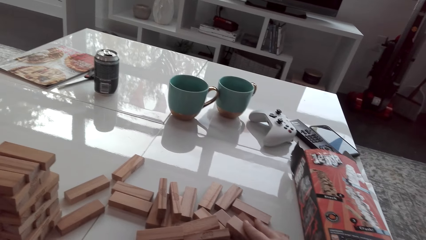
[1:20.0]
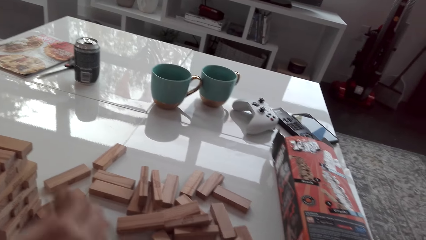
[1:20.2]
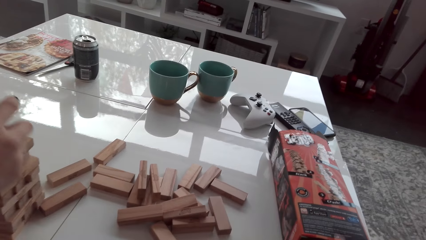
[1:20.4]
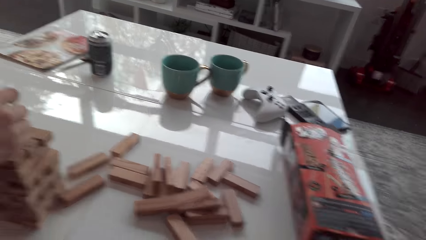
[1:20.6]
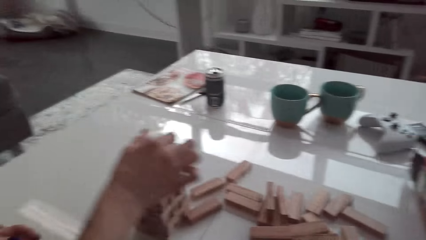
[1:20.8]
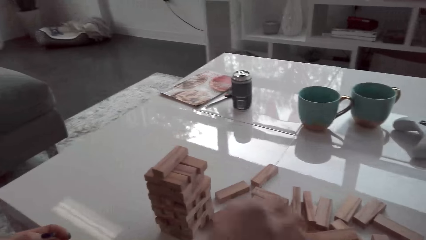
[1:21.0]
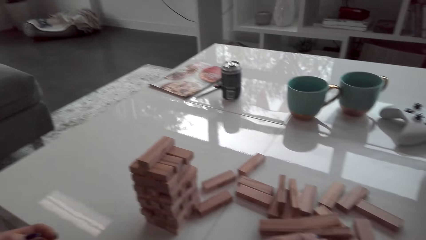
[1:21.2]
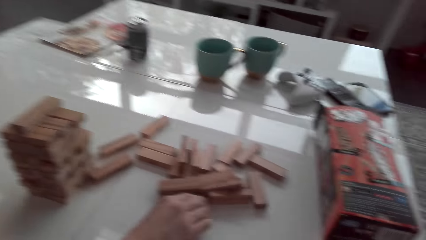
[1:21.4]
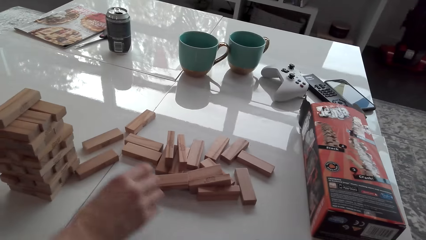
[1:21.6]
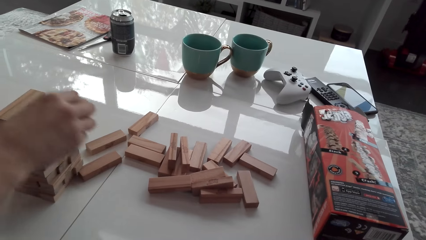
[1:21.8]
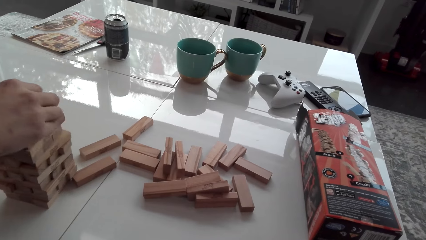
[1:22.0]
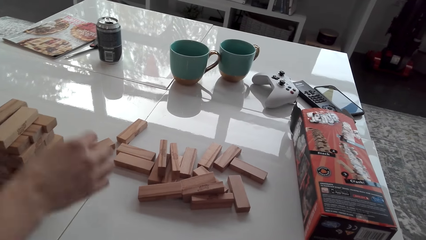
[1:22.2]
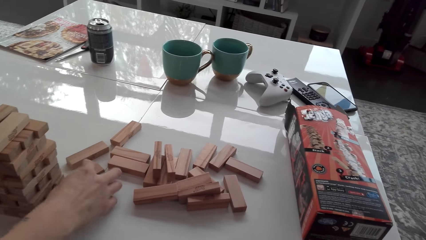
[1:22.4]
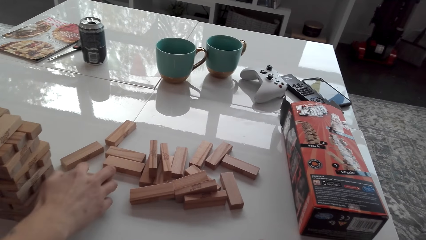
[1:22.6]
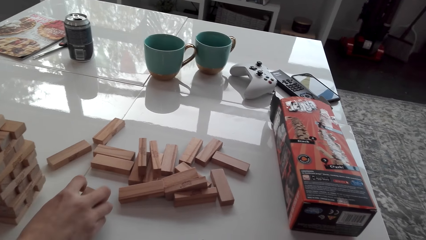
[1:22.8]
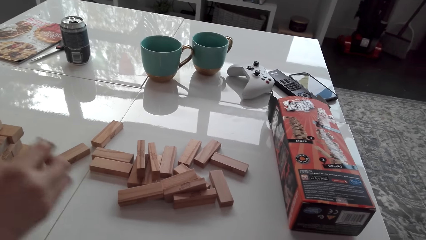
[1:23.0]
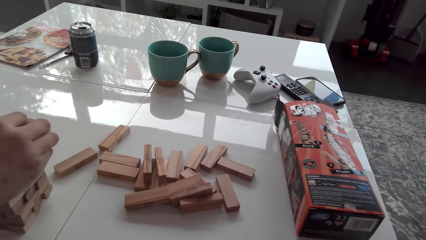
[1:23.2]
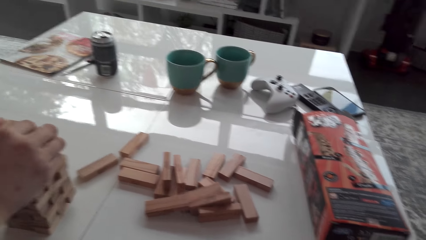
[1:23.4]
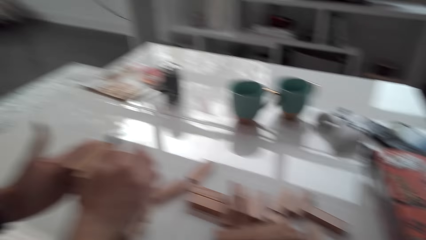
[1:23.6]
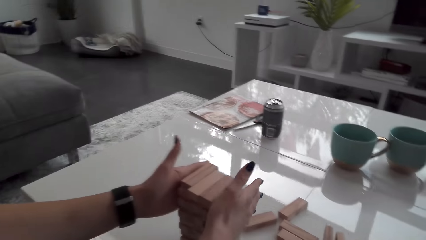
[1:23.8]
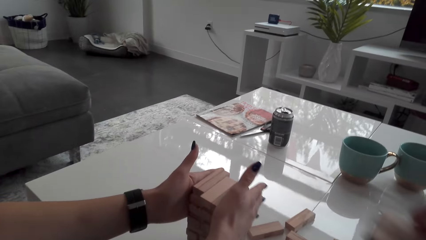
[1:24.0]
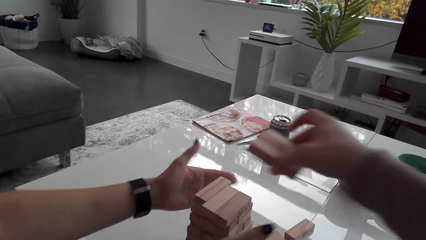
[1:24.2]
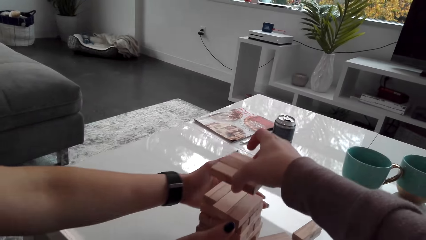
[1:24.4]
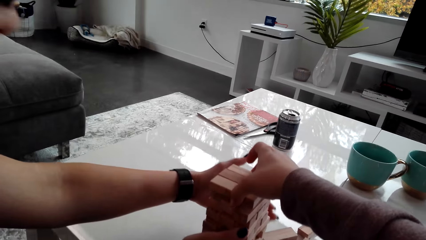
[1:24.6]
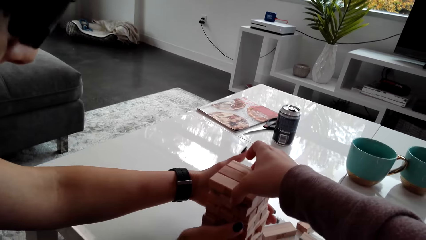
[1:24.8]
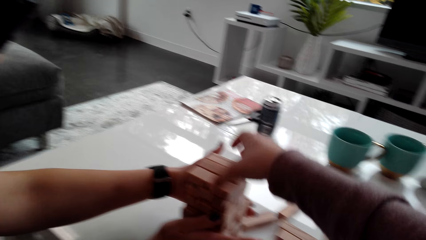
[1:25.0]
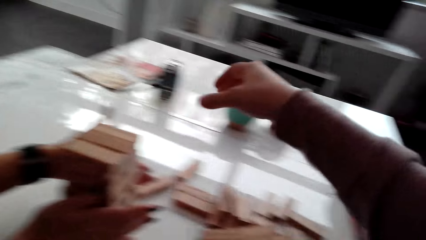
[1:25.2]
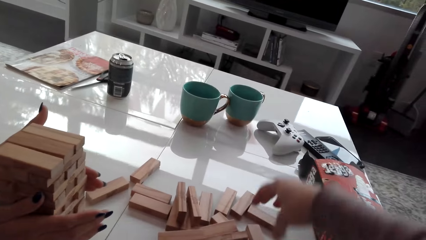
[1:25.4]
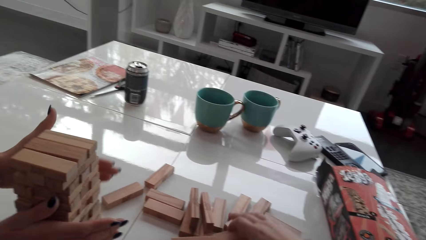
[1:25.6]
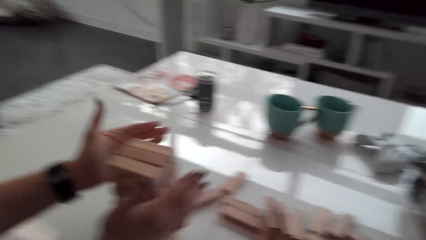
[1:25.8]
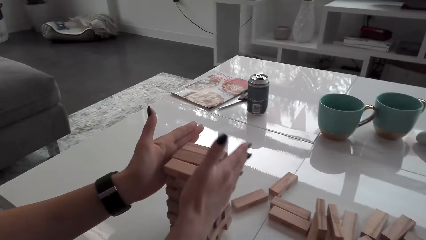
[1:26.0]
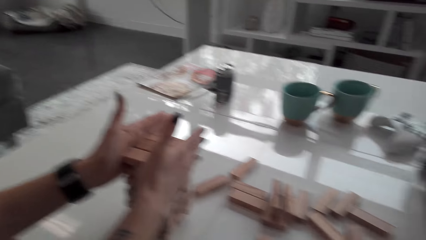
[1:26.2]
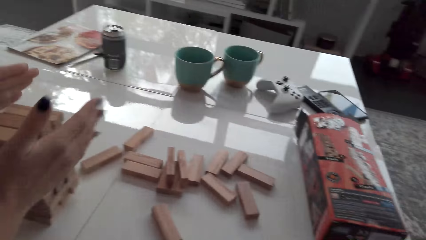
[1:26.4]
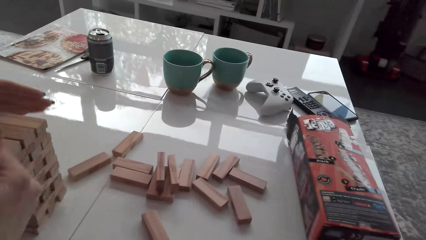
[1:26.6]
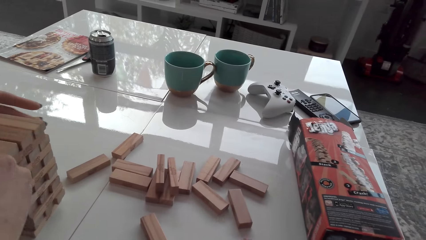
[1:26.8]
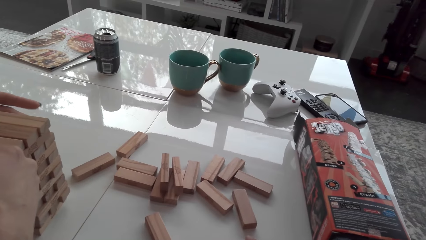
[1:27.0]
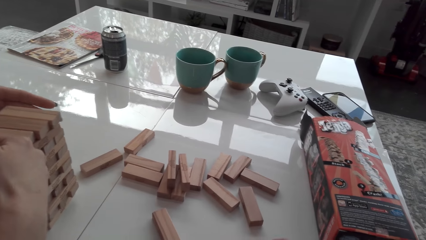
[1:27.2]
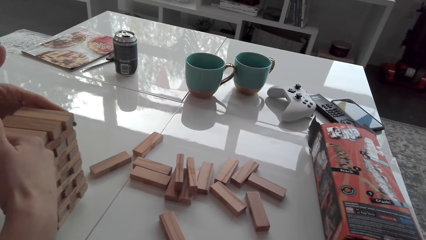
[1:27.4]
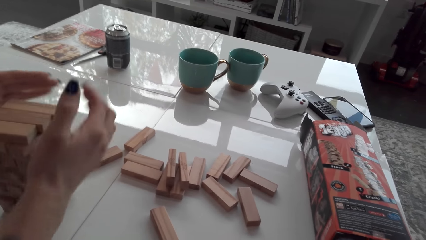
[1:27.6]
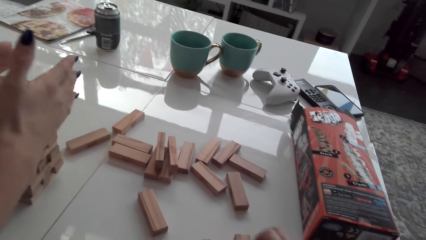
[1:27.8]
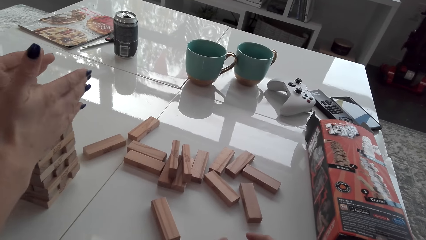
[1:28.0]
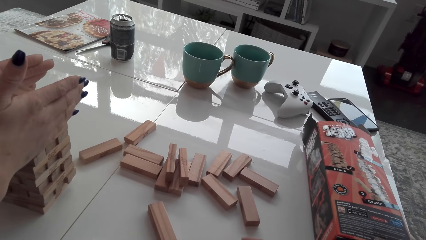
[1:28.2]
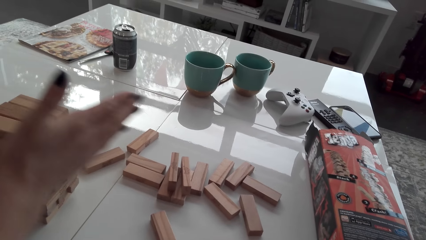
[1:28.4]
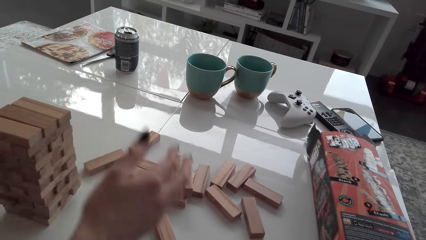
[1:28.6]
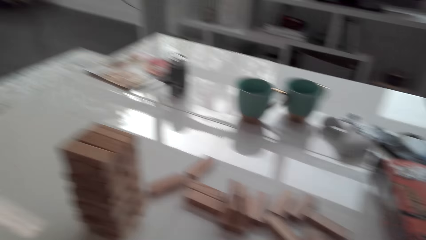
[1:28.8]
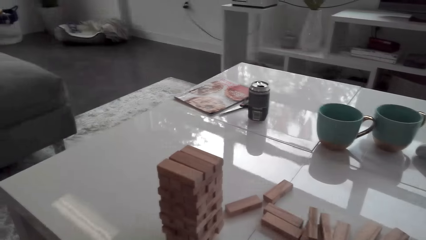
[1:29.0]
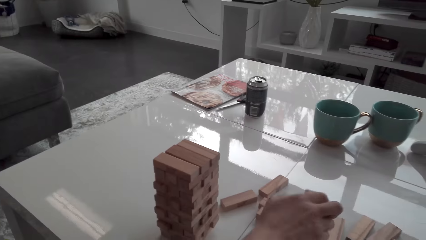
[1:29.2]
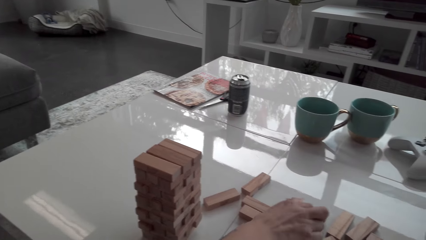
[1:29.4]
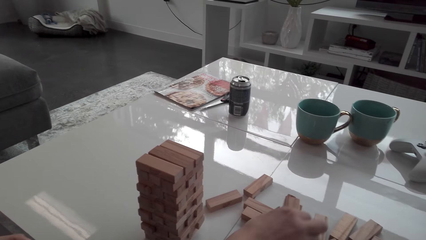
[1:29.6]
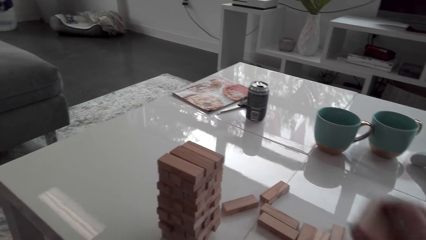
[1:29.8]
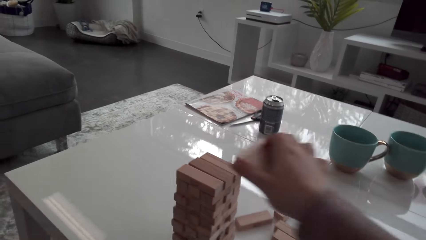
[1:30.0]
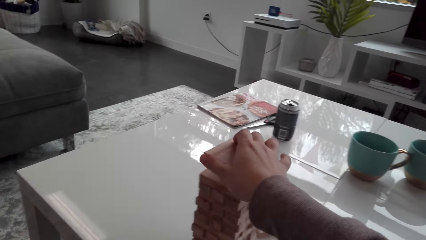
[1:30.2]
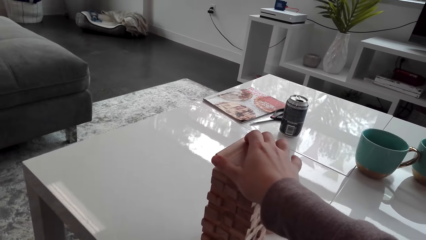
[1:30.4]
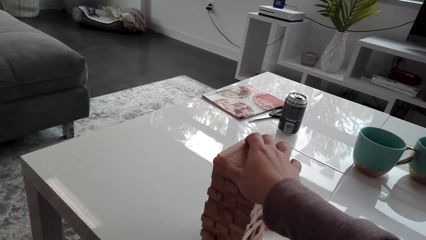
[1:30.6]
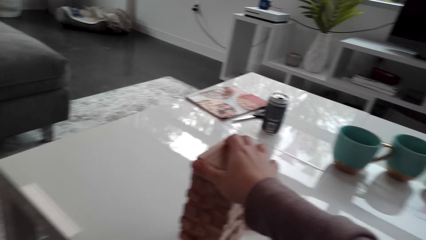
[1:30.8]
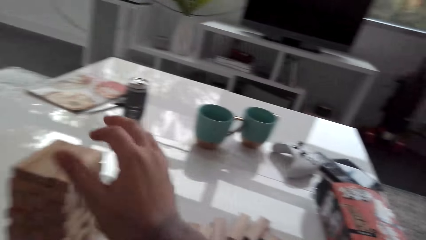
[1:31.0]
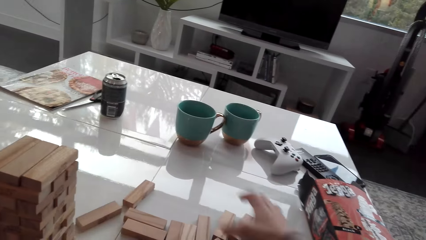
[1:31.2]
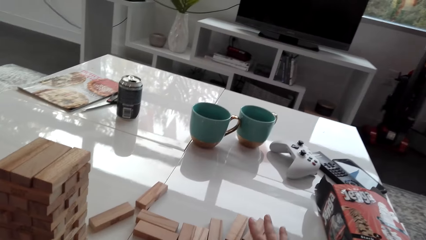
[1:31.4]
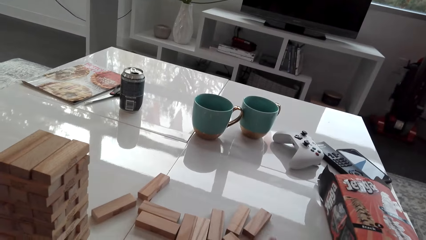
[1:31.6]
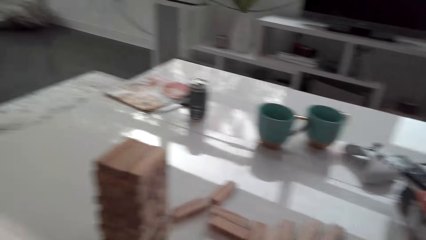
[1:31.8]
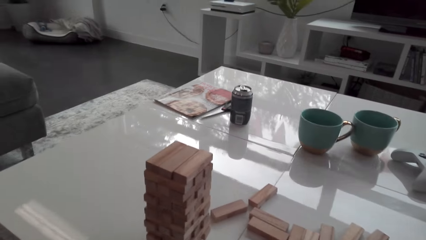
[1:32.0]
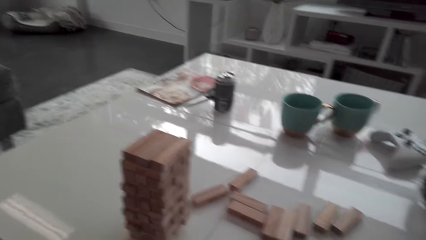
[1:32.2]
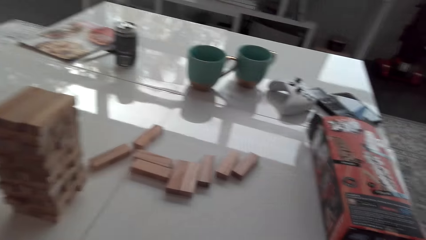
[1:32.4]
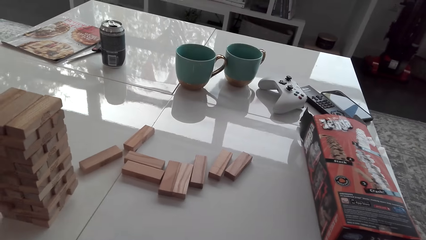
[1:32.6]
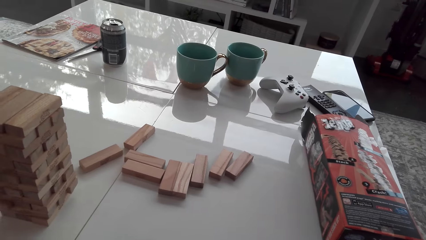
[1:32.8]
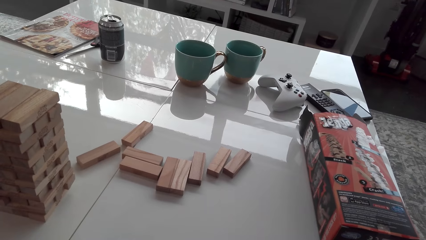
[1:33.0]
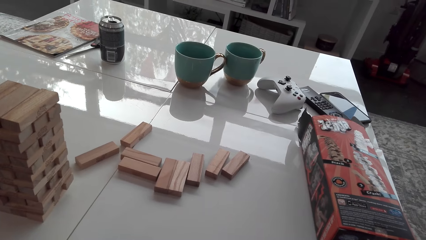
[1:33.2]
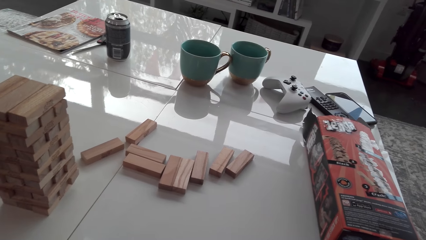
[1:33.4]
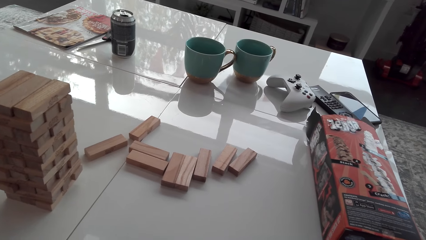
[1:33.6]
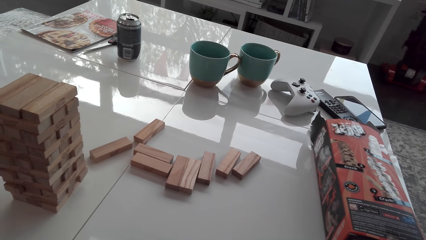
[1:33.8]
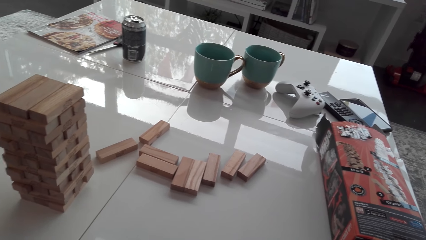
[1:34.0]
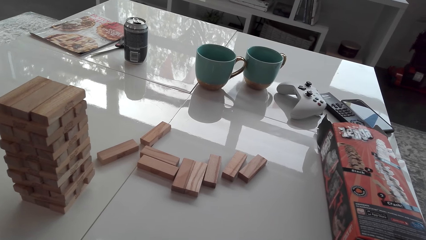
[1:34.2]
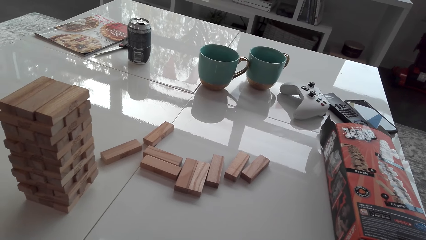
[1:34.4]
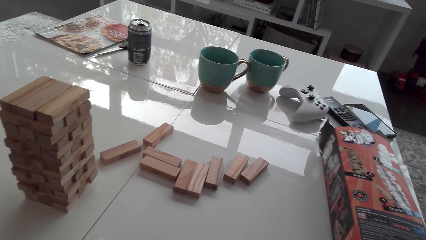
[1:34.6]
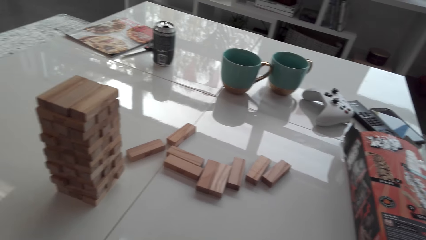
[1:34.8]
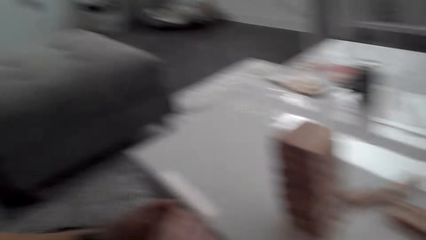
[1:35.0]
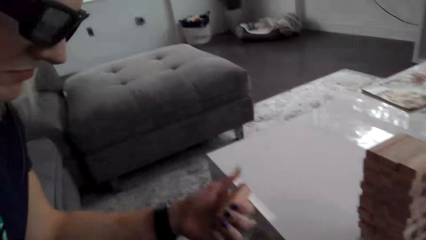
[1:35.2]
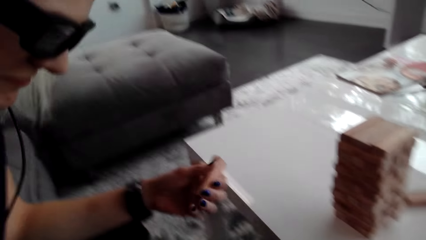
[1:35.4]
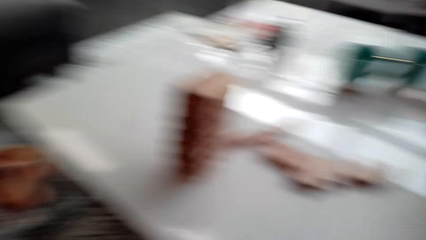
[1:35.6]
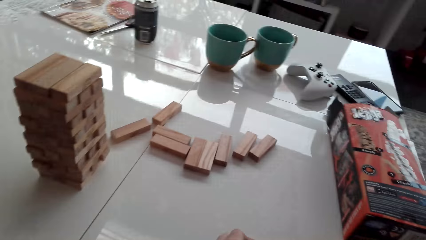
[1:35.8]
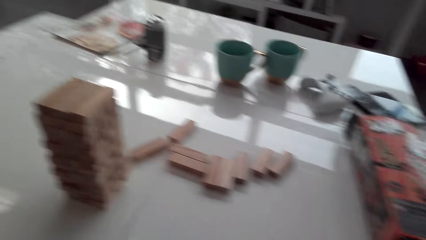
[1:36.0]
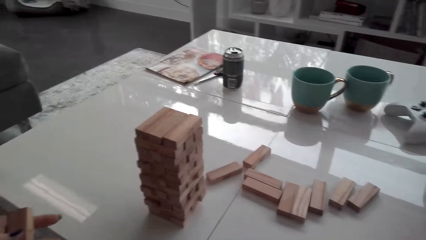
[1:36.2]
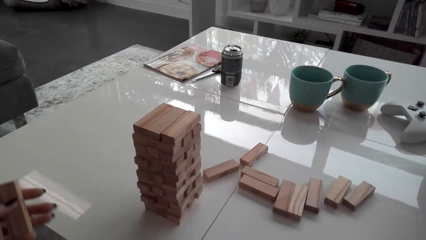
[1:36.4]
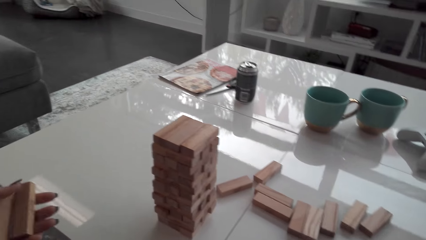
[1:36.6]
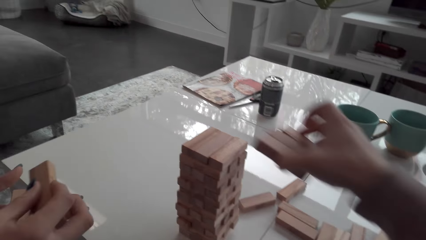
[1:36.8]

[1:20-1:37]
The camera wearer picks up blocks on the table. The lady stacks blocks on a tower. The lady picks up blocks on the table and stacks blocks on the tower again. The camera wearer stacks blocks on the tower and collects blocks. The lady arranges blocks, holds the tower, and collects blocks. The camera wearer stacks blocks on the tower and collects blocks. The lady holds a block.
